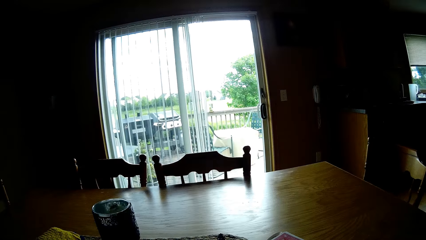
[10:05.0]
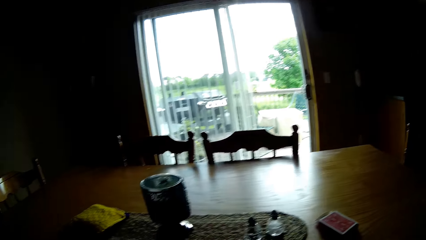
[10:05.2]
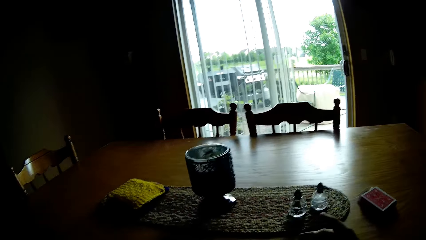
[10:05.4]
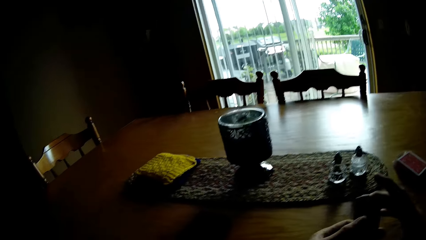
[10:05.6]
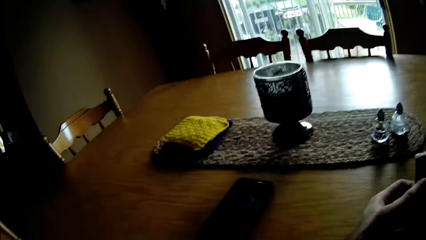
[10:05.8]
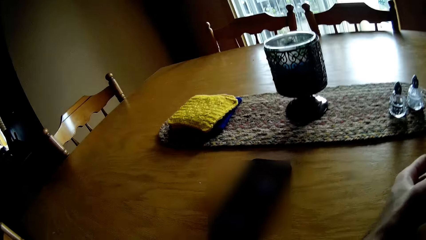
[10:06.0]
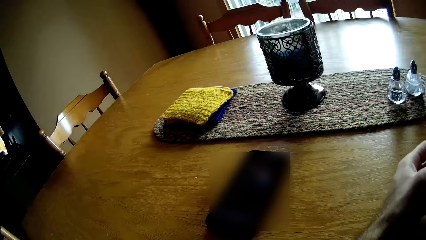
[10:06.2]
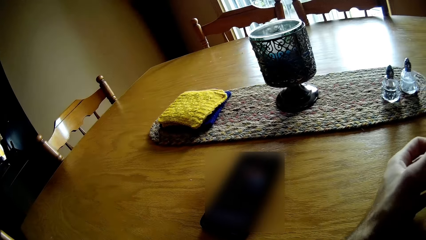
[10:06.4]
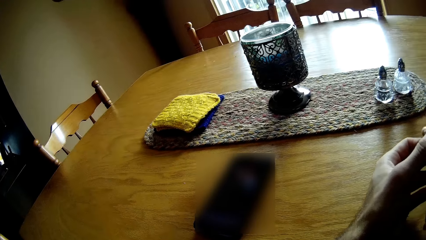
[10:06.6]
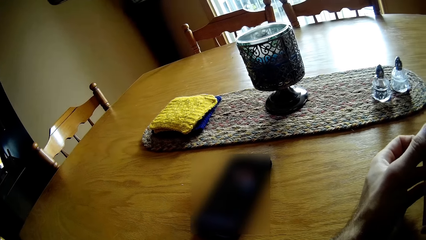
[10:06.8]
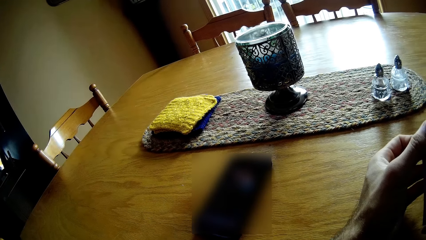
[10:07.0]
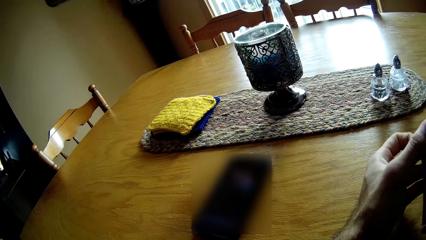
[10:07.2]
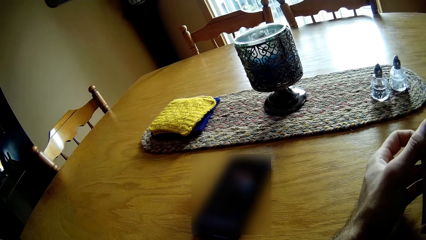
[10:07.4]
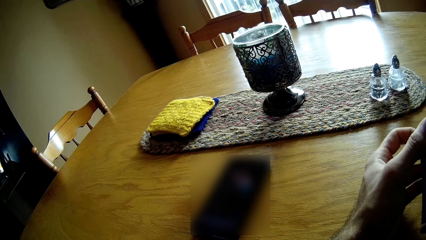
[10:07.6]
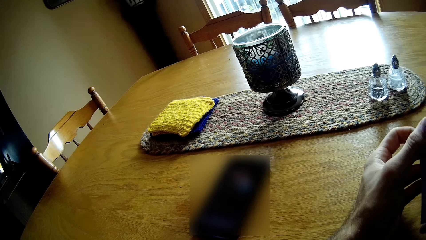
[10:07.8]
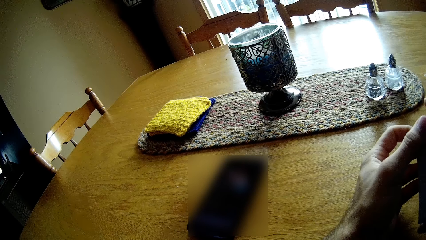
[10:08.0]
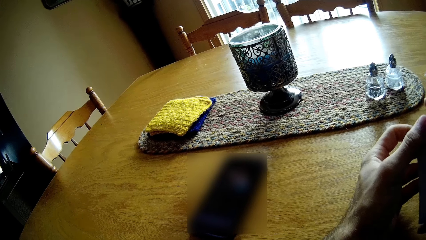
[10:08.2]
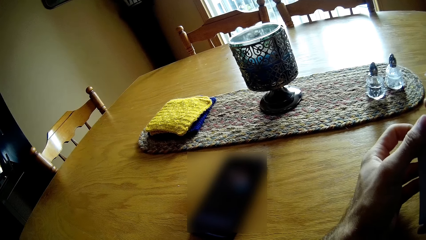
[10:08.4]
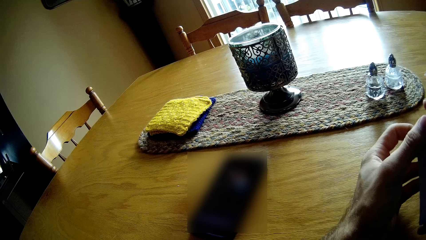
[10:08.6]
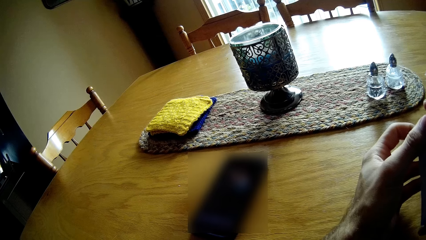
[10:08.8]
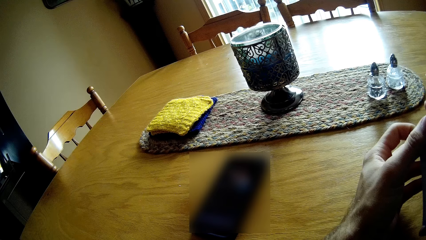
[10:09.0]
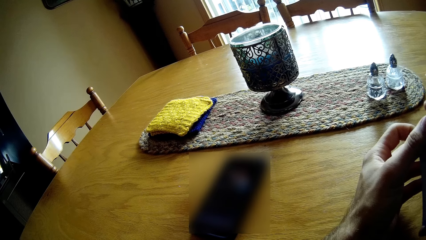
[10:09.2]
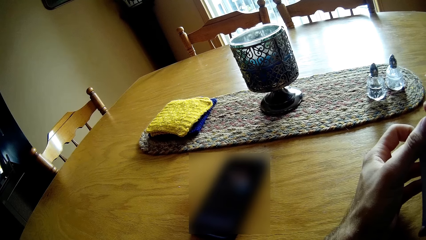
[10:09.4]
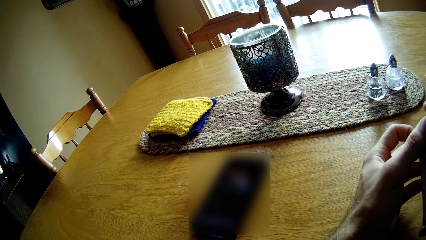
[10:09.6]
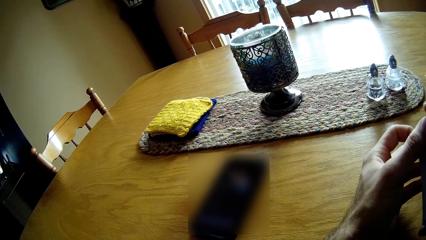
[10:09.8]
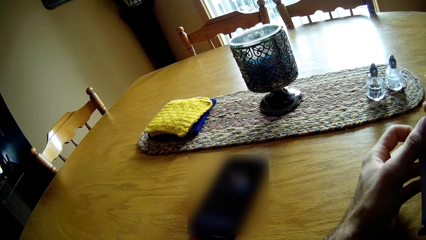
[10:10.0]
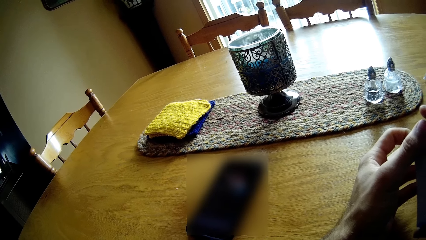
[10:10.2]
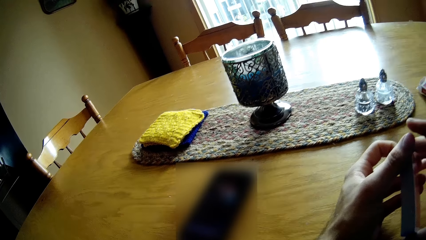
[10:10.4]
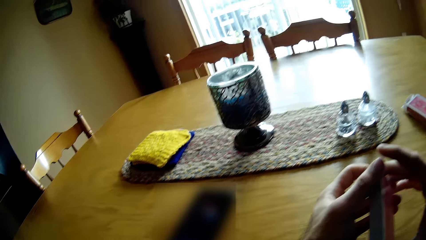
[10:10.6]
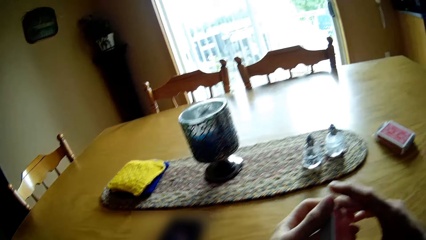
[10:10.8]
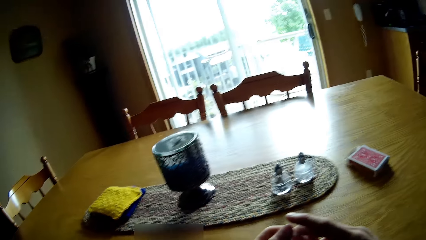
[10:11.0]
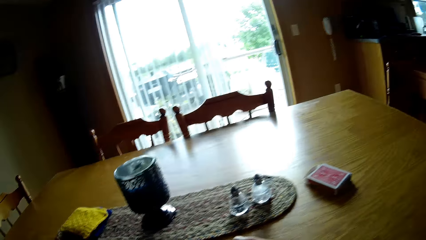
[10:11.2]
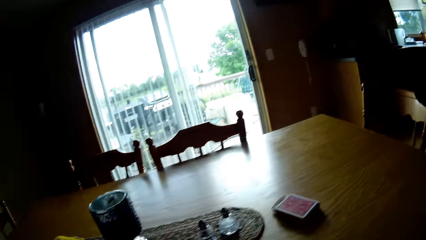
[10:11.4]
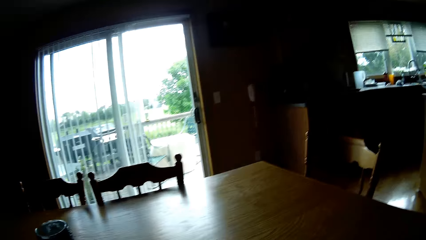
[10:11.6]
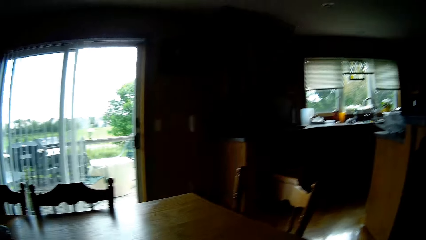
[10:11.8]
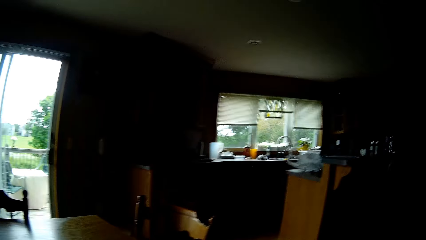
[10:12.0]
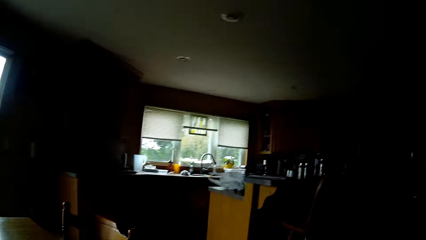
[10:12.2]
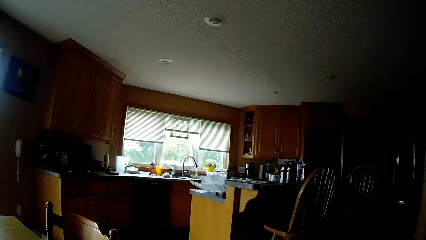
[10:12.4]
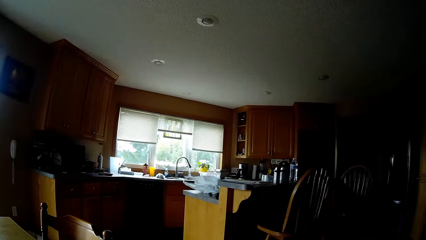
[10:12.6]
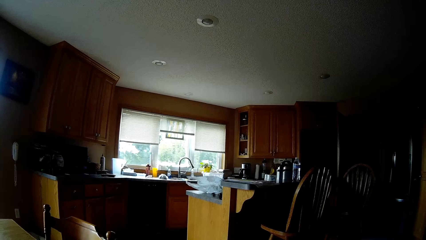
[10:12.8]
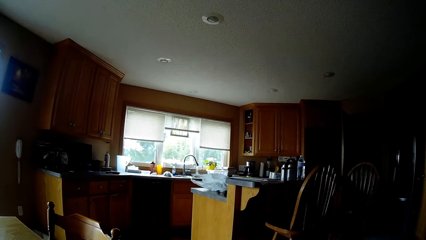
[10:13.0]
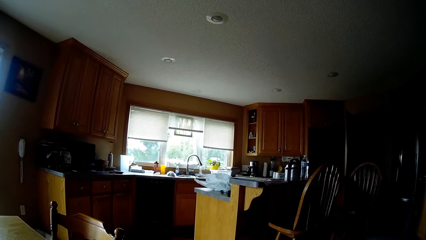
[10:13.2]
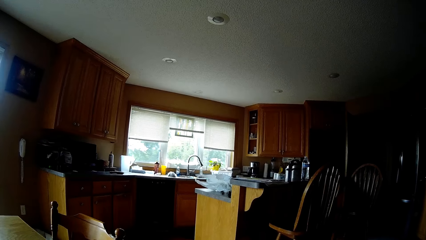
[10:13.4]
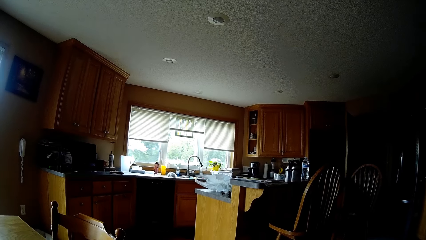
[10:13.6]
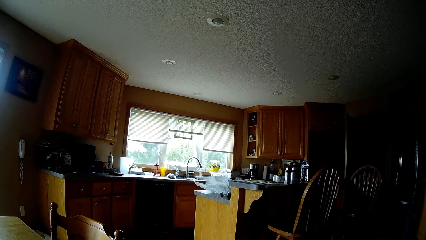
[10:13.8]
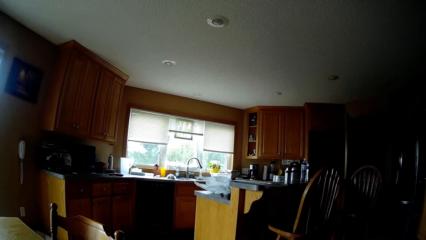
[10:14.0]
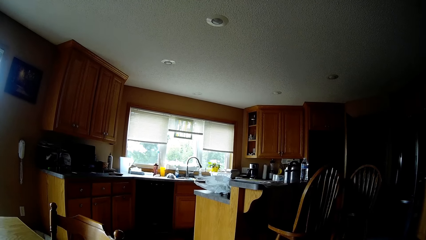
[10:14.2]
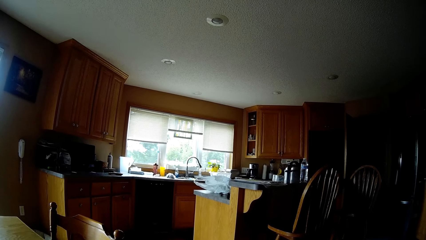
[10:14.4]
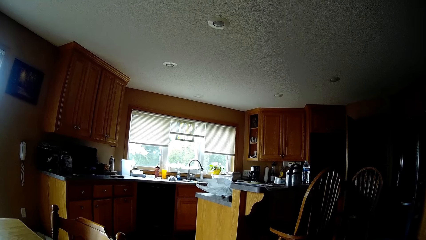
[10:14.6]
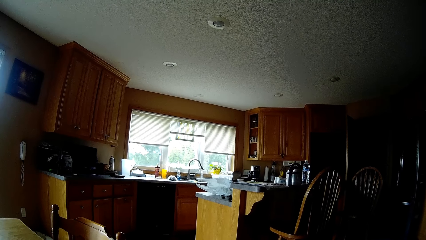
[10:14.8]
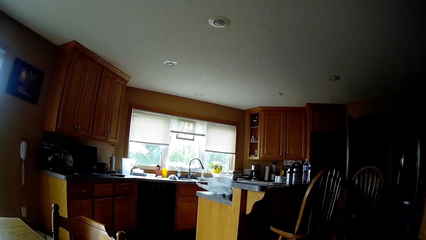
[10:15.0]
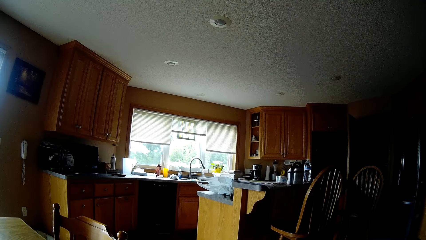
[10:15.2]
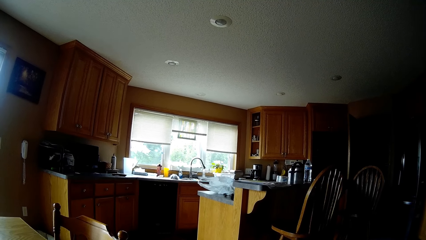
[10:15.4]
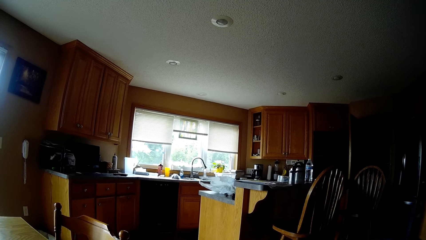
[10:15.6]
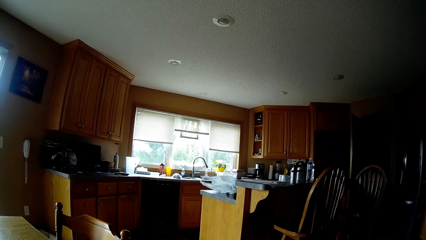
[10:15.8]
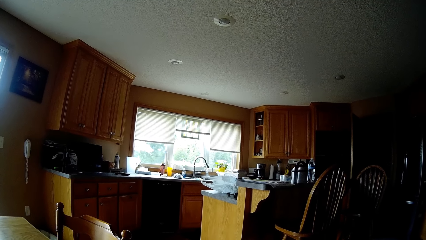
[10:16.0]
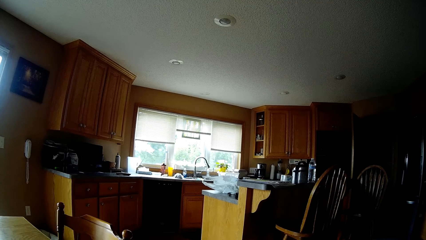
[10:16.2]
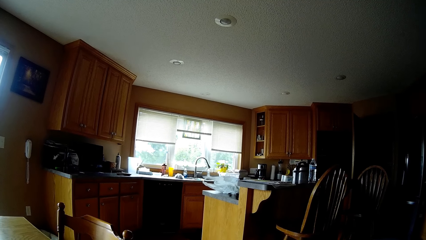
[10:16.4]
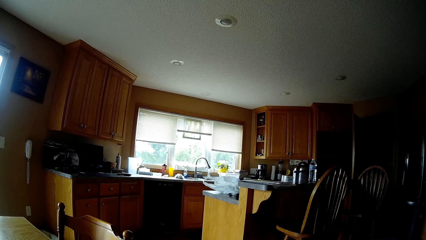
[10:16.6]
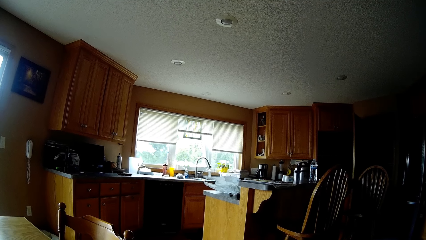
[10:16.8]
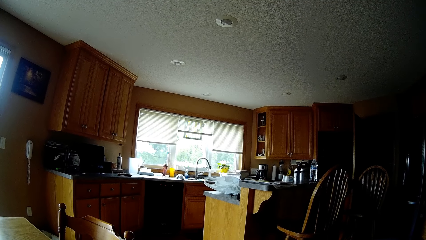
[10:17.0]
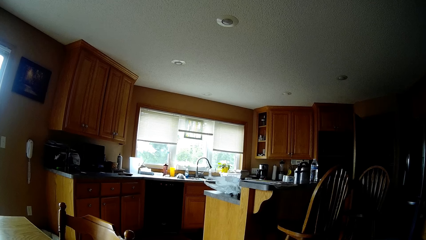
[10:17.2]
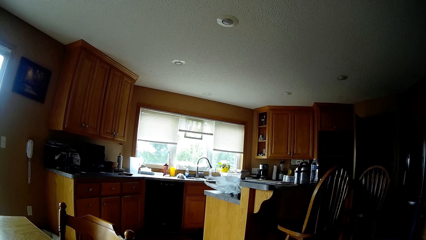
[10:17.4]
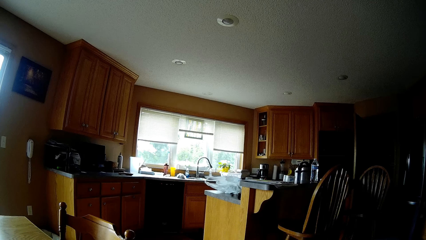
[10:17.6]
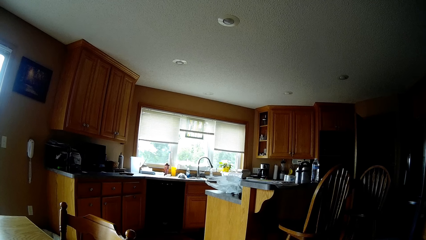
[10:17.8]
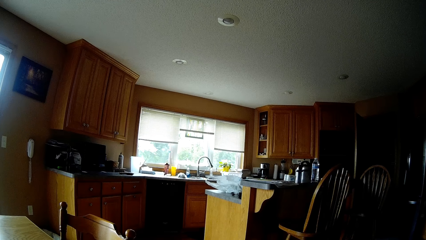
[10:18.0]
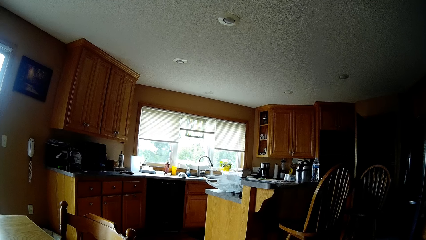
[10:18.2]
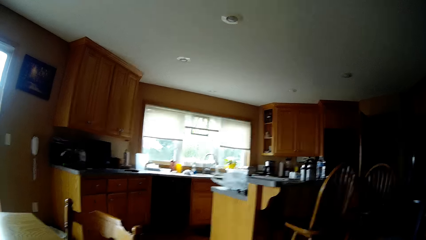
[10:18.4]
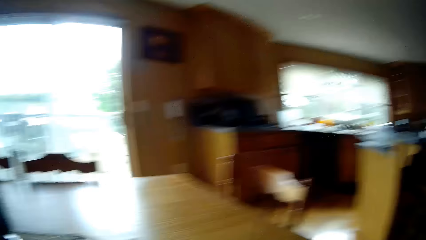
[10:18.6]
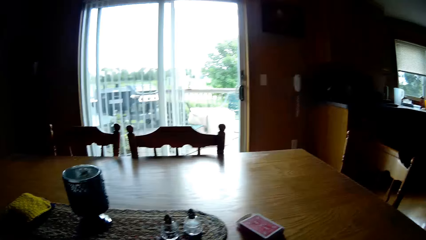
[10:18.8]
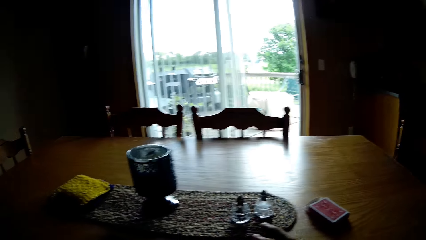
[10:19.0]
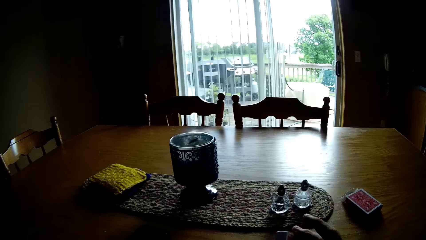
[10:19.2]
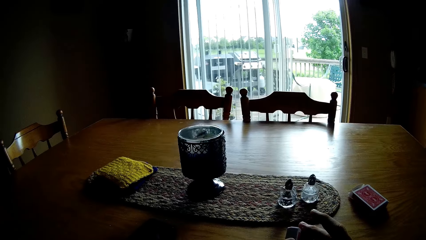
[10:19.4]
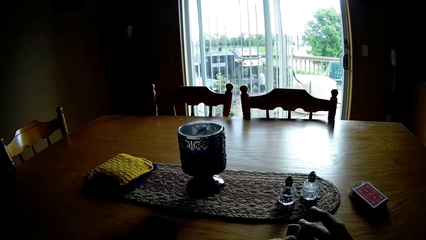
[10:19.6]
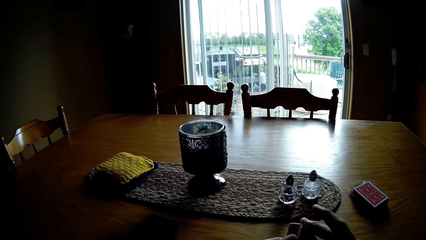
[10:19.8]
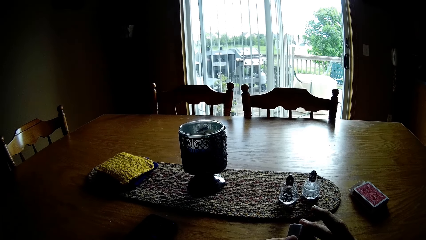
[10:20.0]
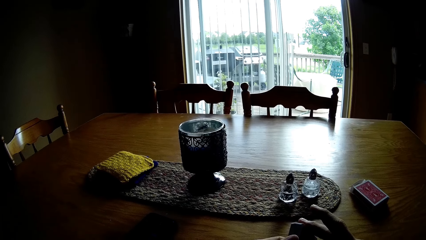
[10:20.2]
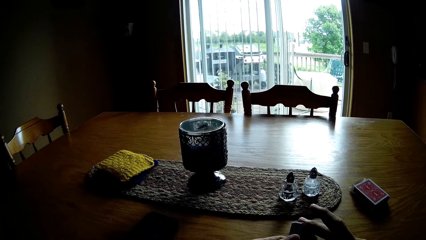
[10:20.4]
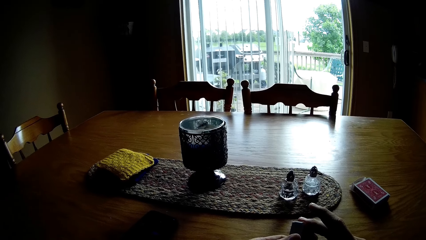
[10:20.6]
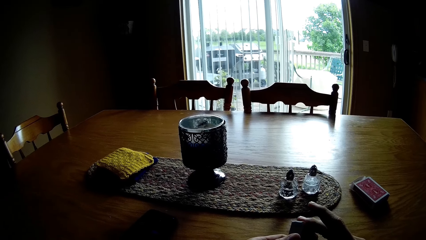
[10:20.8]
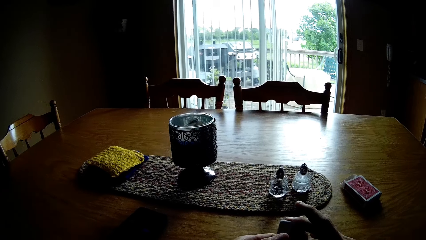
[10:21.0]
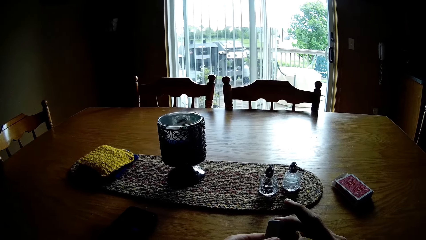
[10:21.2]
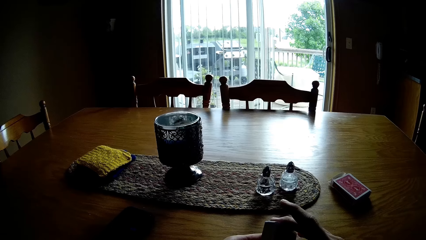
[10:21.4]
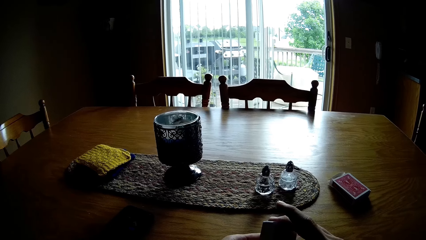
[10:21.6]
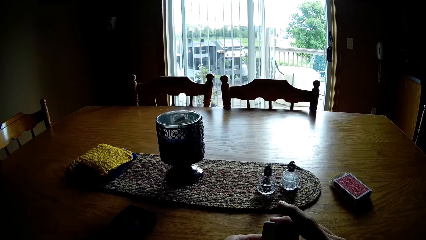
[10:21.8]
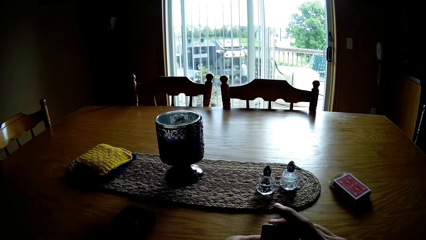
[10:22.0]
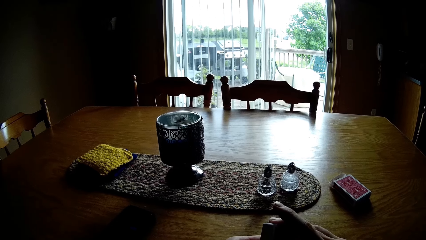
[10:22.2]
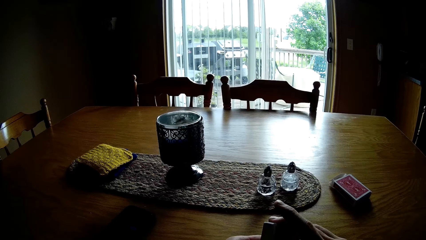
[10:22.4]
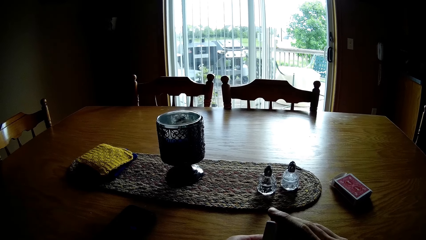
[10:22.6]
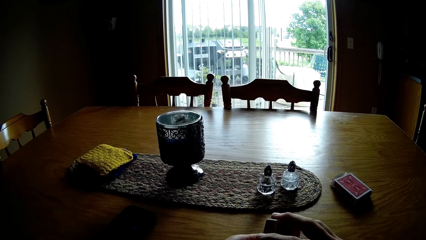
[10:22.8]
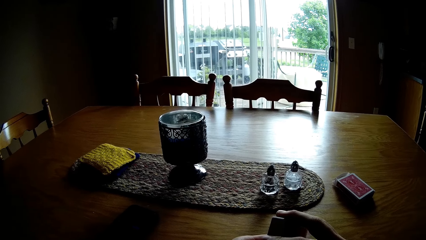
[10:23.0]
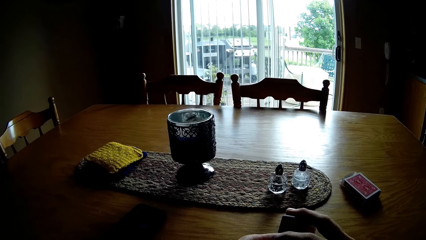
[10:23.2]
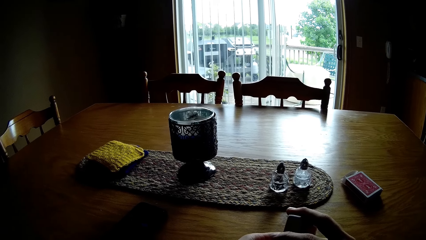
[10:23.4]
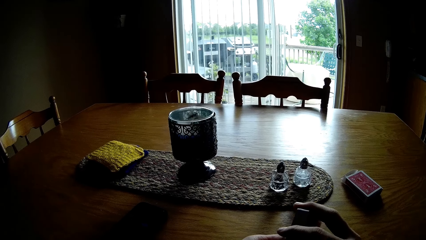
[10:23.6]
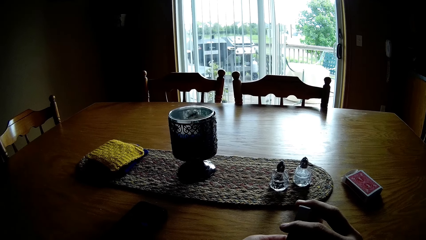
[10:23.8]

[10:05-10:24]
The camera wearer looks around the house. They look at the phone on the table. They look around the house. They sit in the house. They look at the kitchen. They look around the house. They hold the cards. They look at the table.
